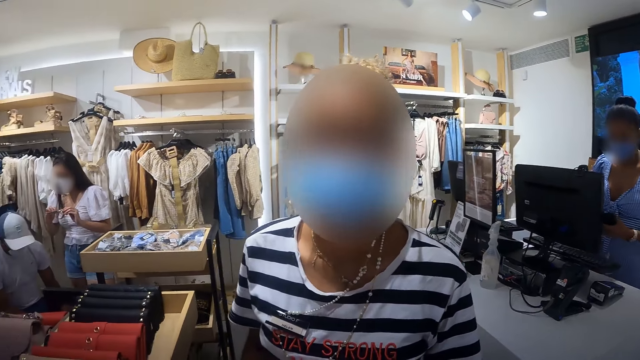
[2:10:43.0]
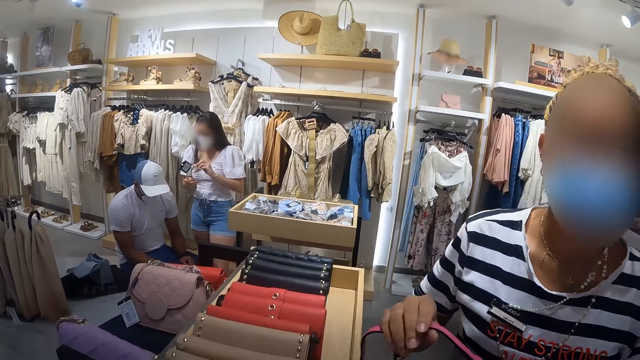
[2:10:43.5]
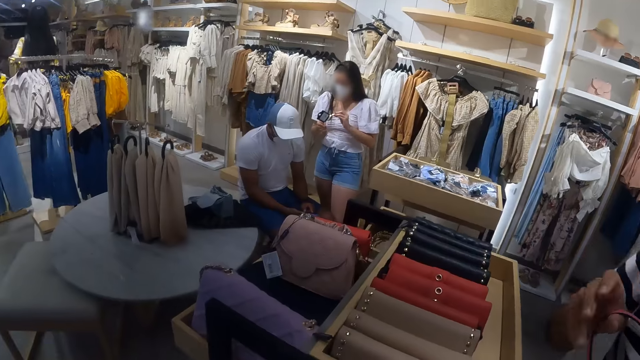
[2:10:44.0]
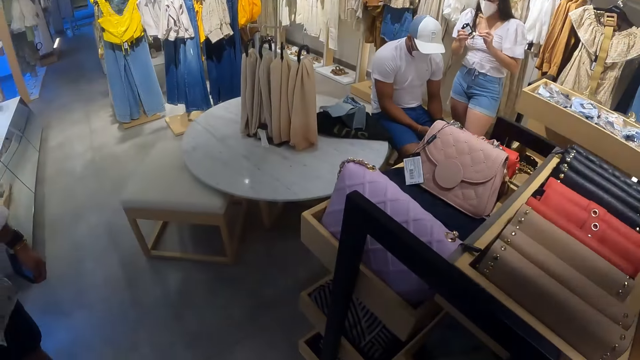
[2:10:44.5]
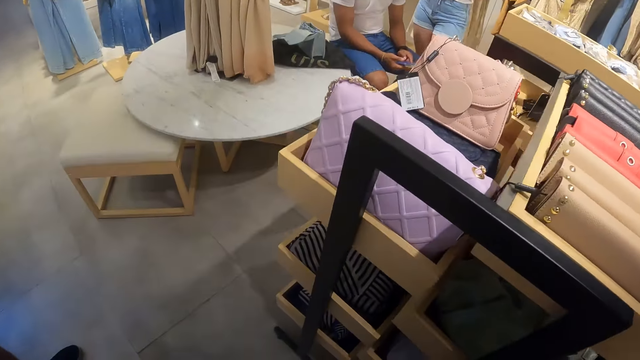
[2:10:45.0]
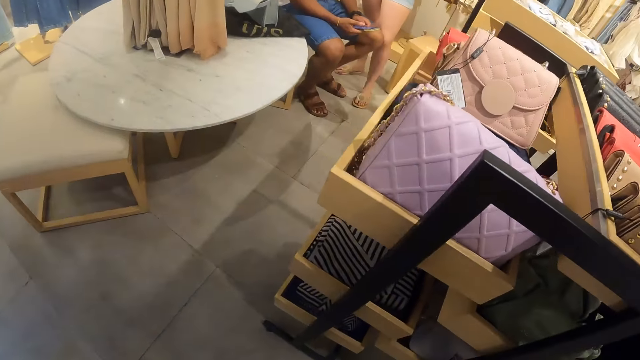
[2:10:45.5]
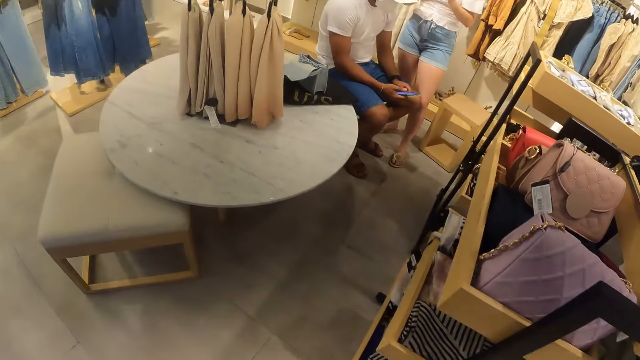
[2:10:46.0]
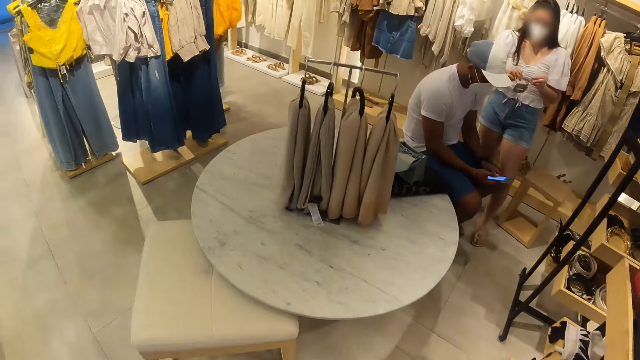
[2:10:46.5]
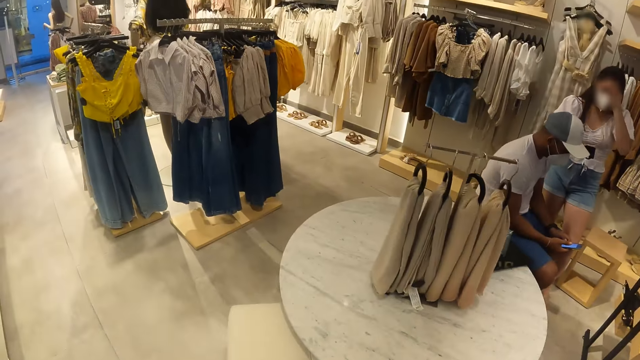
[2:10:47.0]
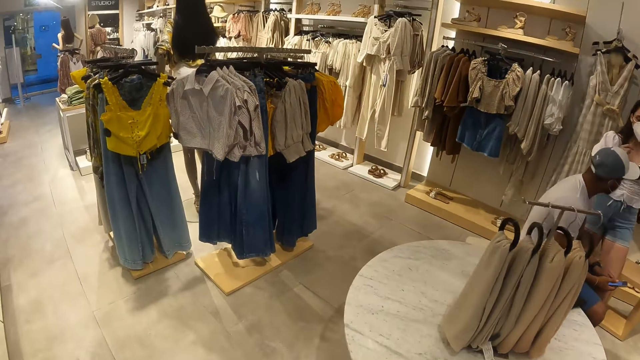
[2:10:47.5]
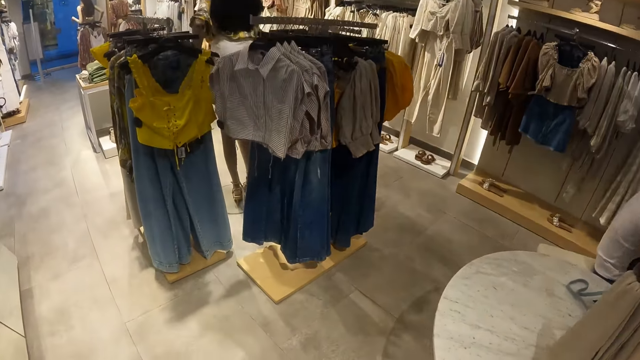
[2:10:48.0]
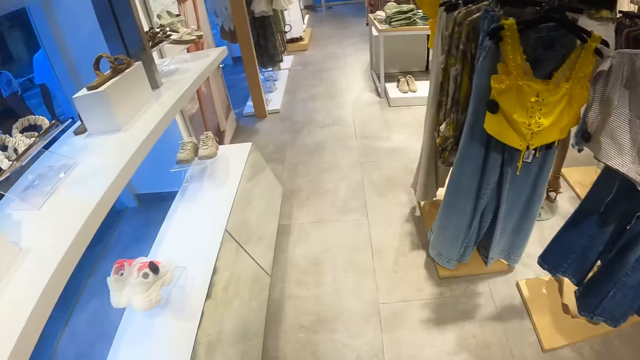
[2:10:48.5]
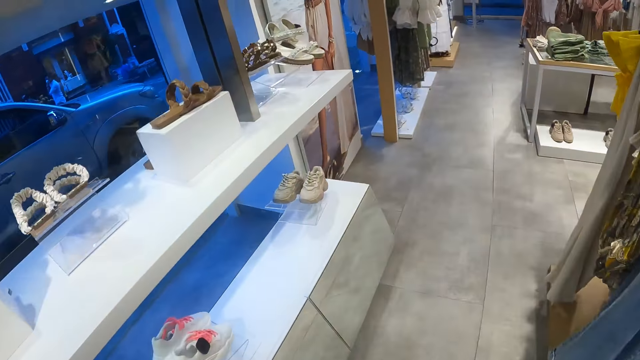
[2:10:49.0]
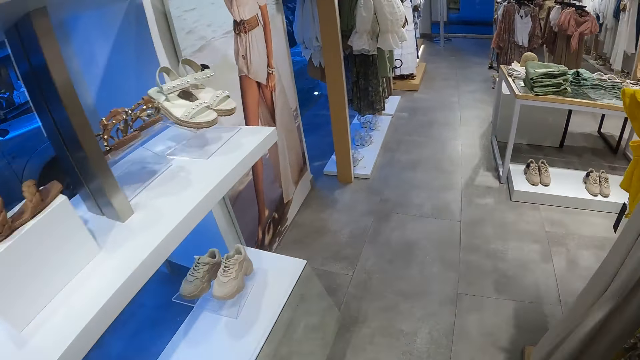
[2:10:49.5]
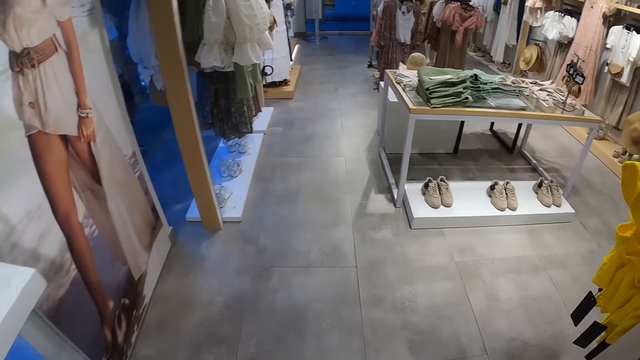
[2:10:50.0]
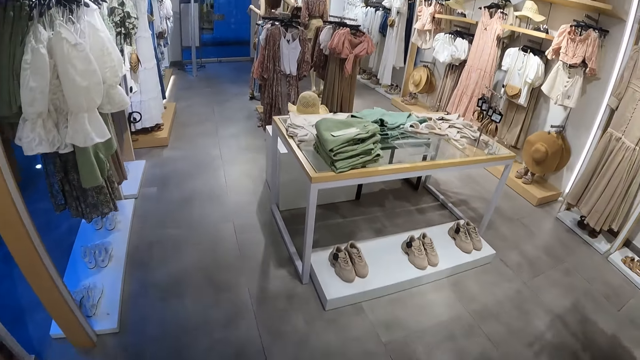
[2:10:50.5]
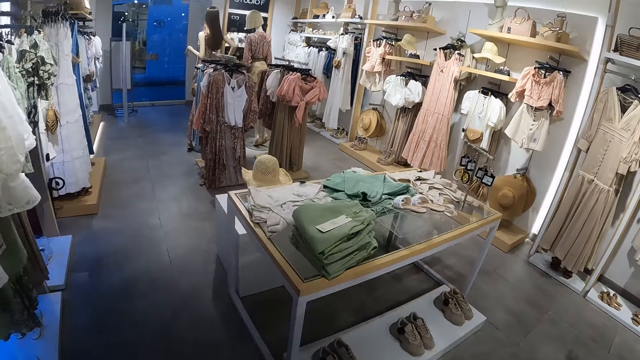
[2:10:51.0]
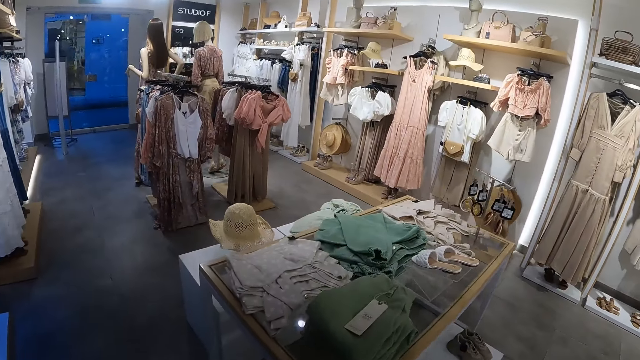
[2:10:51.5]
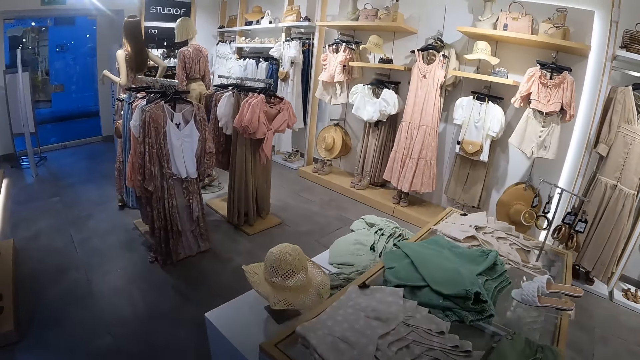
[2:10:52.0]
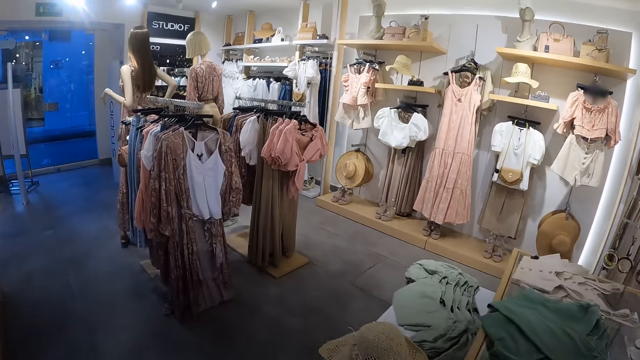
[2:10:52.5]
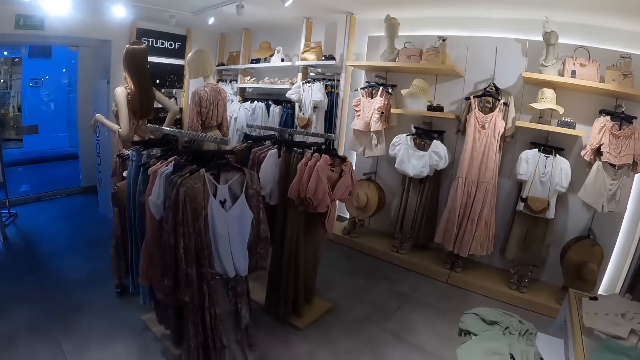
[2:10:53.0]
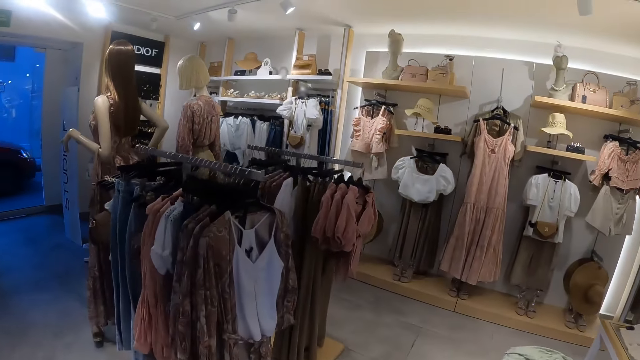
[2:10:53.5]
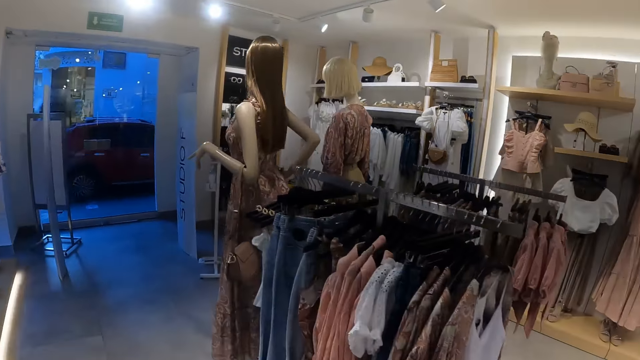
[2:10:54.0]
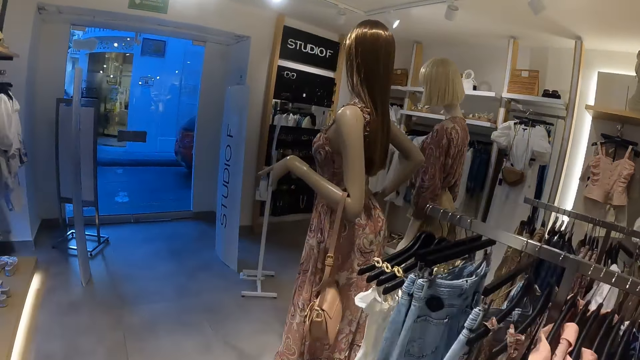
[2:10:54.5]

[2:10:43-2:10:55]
The camera wearer interacts with a sales lady. They look around. They walk around.

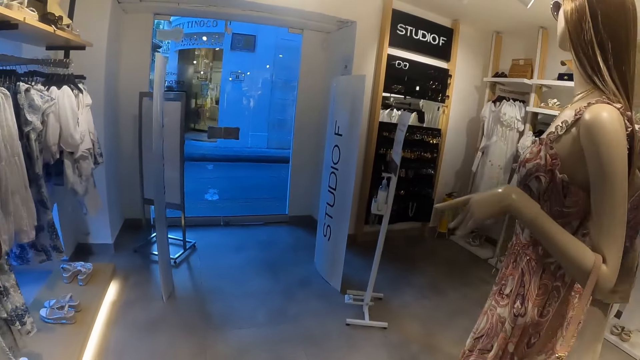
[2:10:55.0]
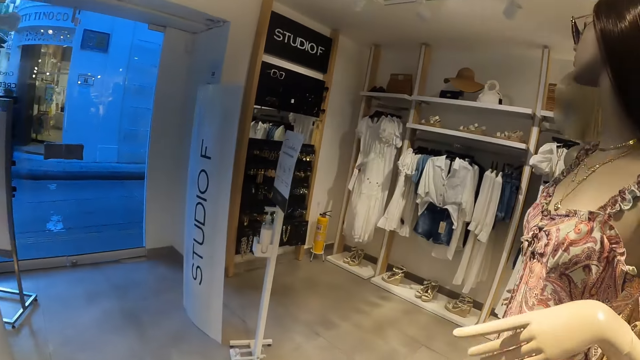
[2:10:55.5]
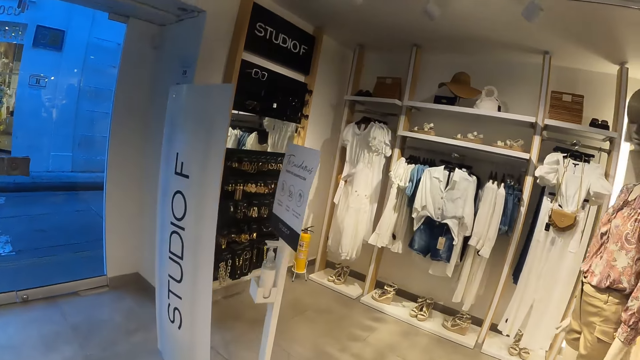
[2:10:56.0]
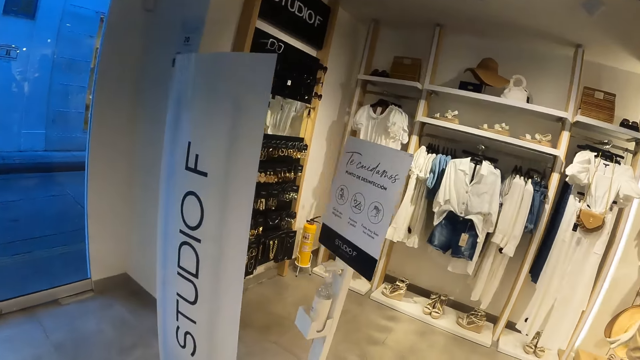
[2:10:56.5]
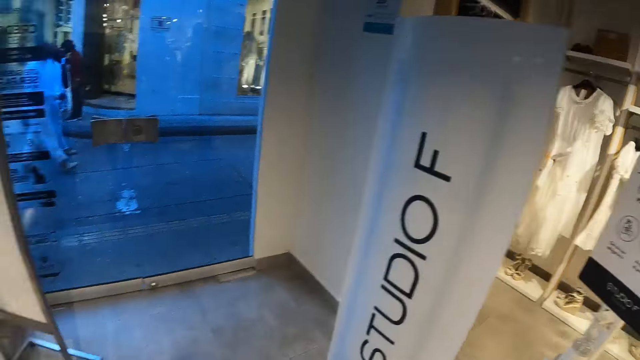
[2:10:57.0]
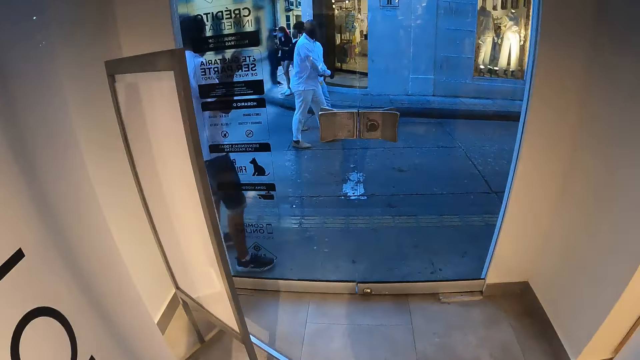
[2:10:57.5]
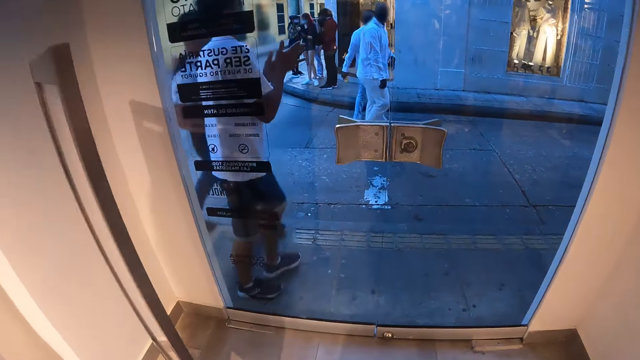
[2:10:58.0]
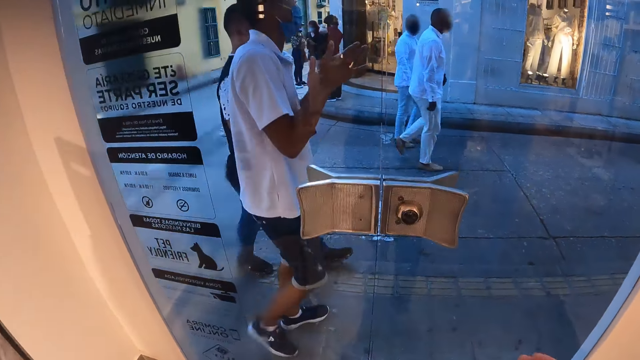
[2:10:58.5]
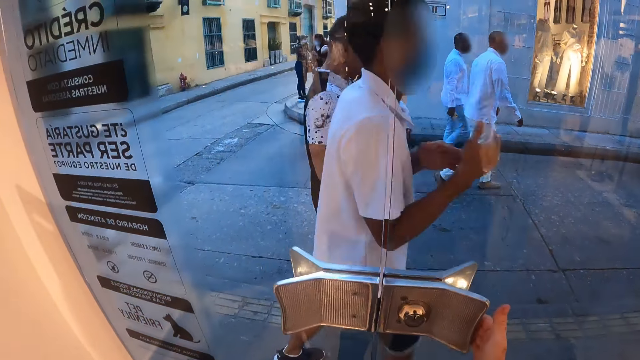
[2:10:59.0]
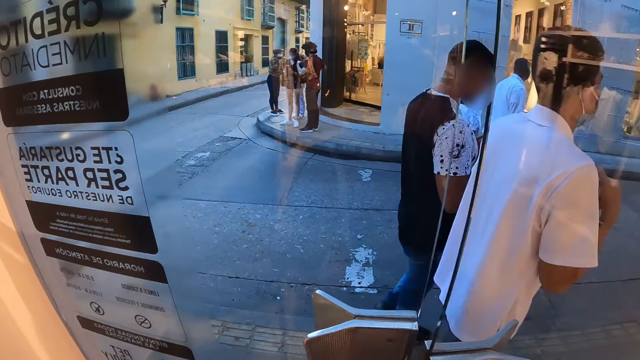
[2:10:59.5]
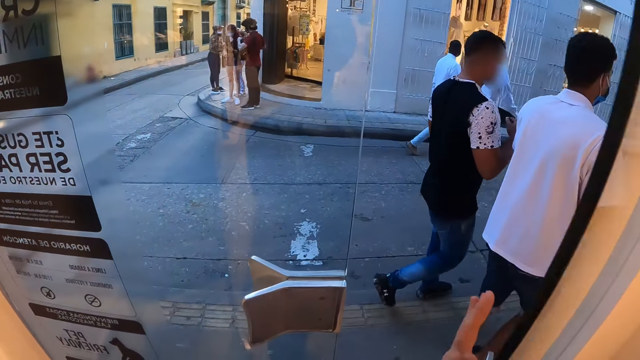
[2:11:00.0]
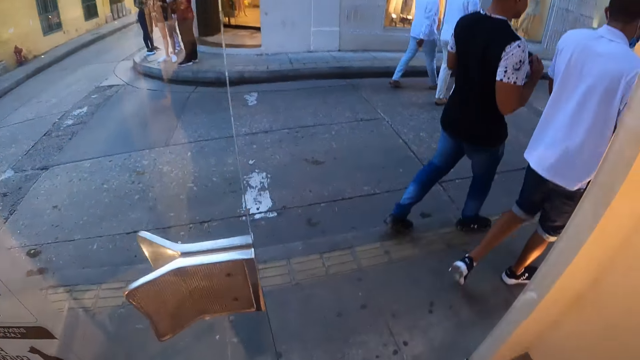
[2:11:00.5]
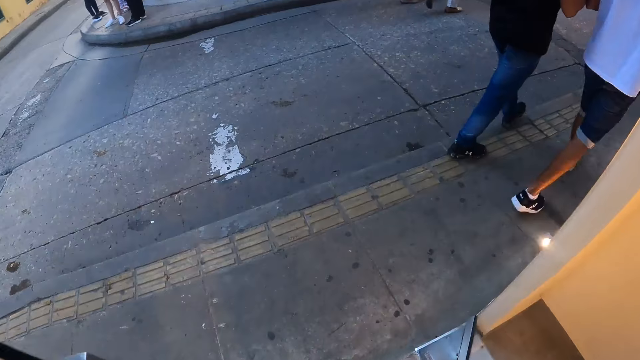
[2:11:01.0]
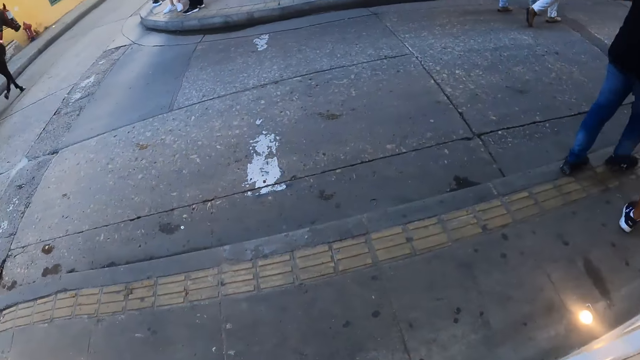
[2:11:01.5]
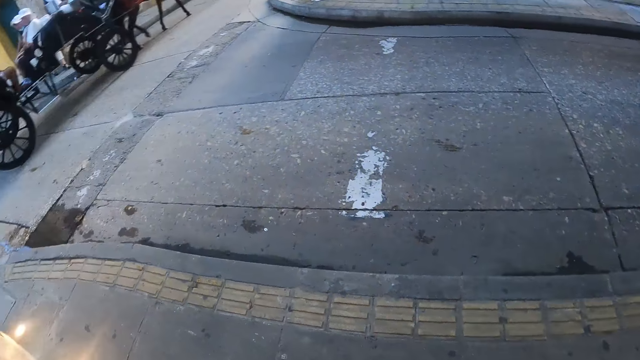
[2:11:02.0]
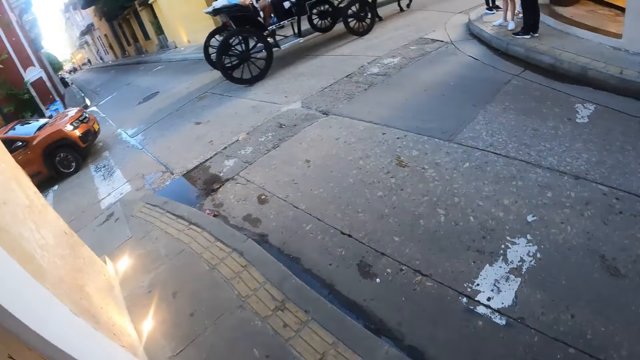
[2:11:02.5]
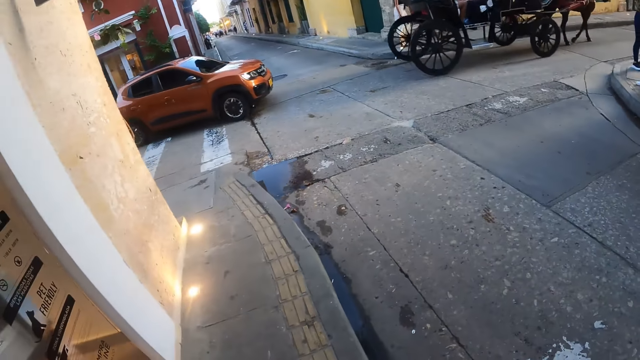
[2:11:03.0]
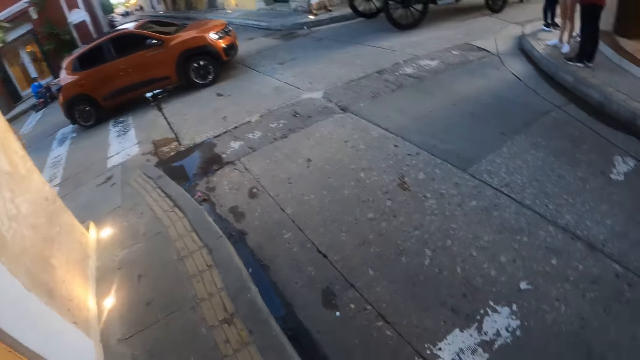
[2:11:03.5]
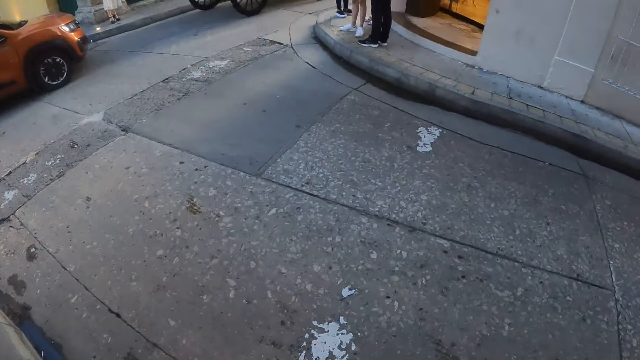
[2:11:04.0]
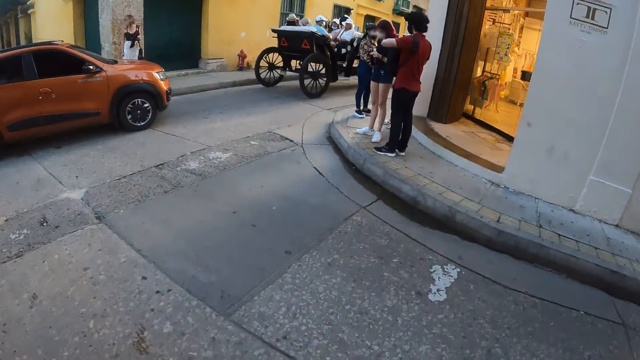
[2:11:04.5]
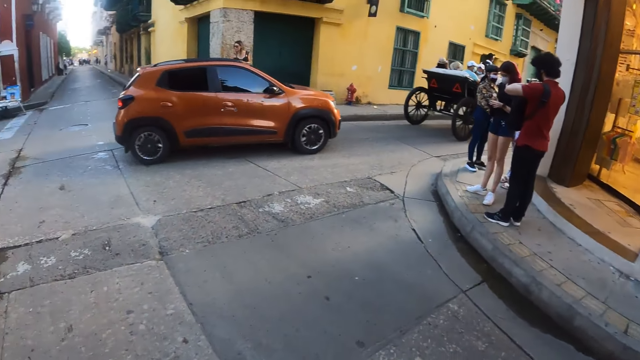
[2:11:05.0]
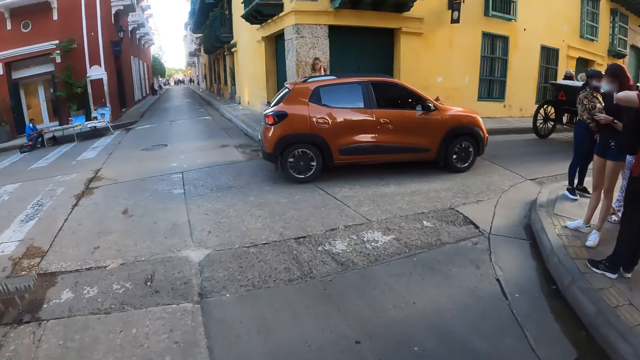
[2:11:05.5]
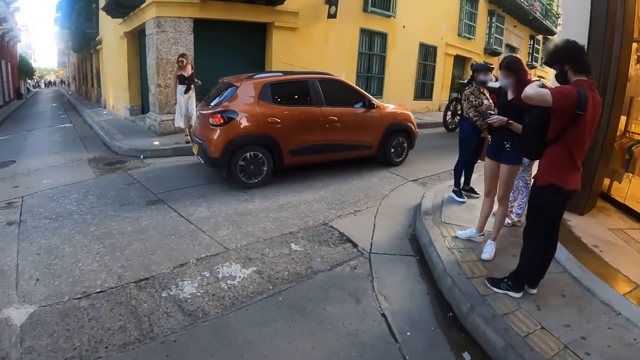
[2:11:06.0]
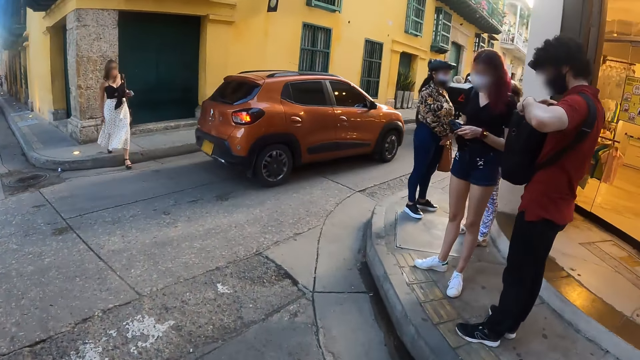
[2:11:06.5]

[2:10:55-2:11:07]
The camera wearer opens the door. They walk around. They look around. They cross the road.
